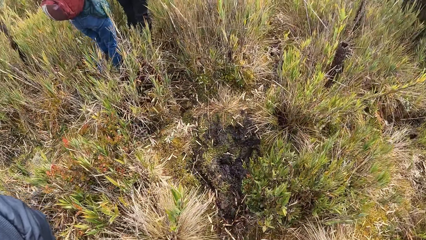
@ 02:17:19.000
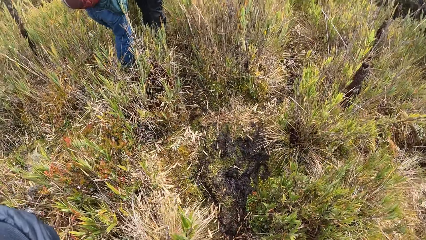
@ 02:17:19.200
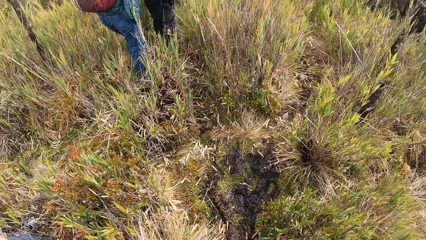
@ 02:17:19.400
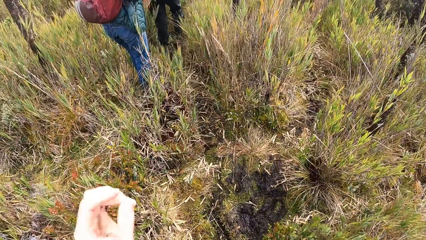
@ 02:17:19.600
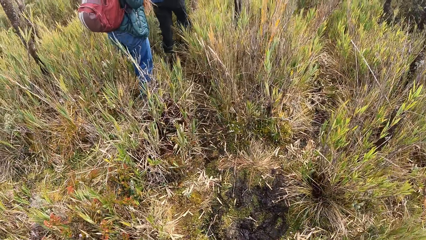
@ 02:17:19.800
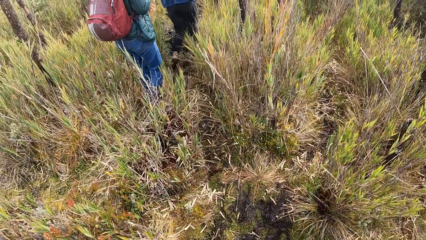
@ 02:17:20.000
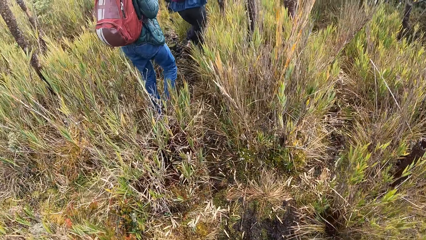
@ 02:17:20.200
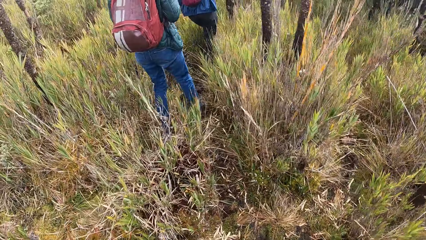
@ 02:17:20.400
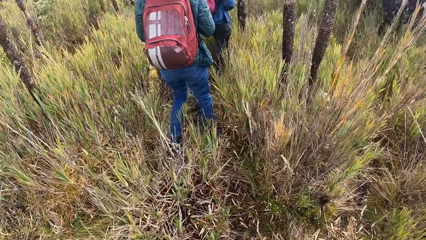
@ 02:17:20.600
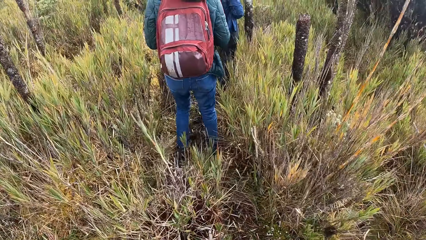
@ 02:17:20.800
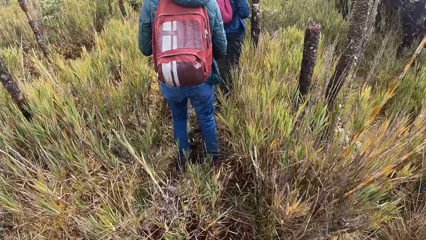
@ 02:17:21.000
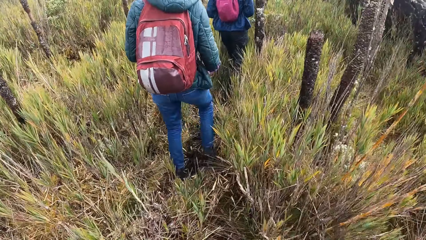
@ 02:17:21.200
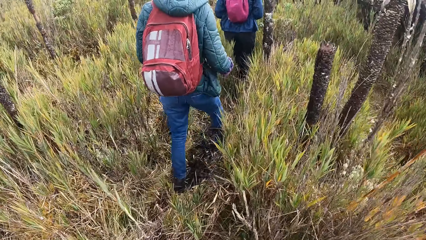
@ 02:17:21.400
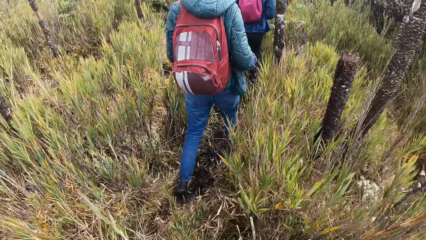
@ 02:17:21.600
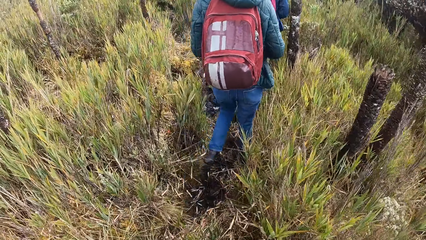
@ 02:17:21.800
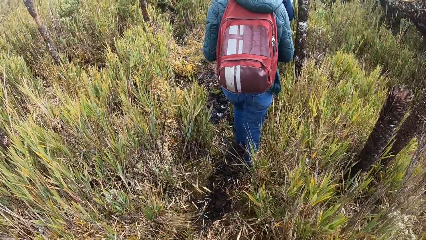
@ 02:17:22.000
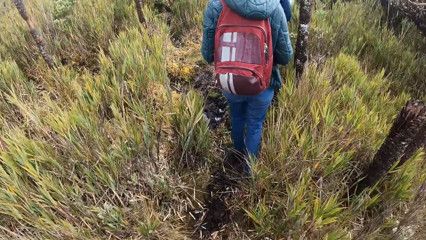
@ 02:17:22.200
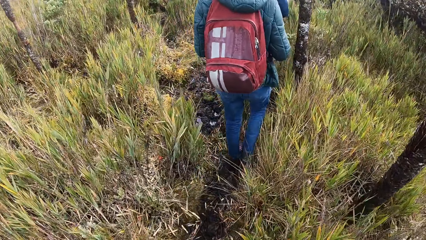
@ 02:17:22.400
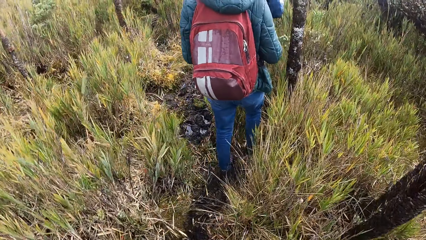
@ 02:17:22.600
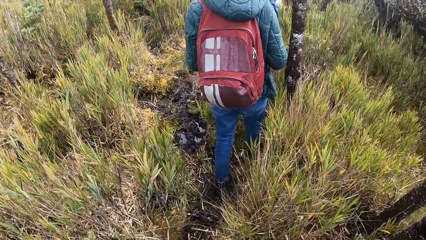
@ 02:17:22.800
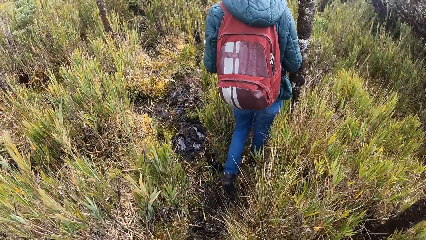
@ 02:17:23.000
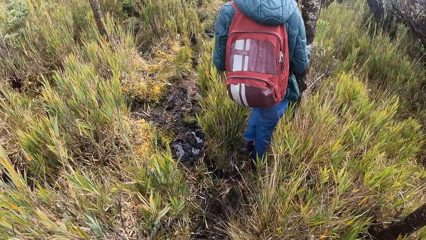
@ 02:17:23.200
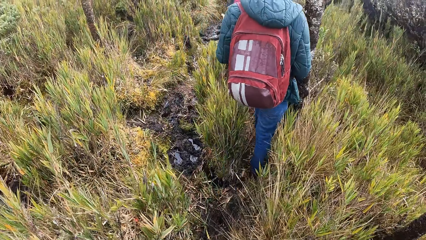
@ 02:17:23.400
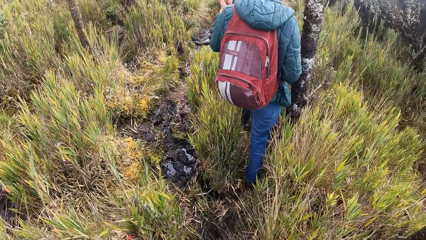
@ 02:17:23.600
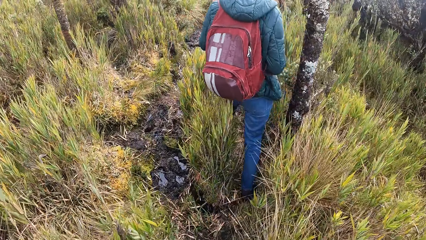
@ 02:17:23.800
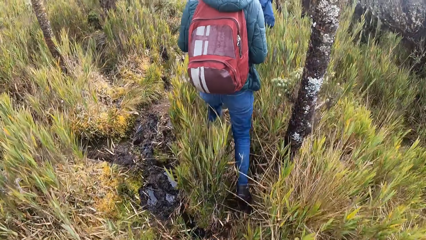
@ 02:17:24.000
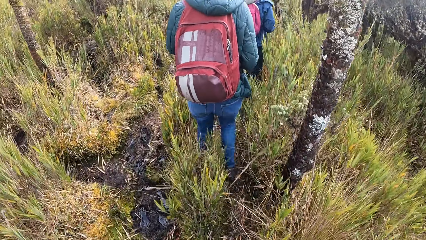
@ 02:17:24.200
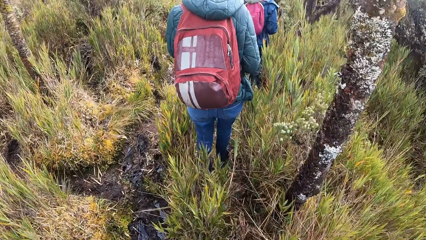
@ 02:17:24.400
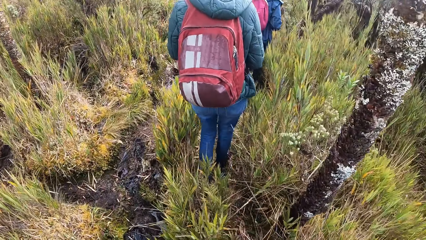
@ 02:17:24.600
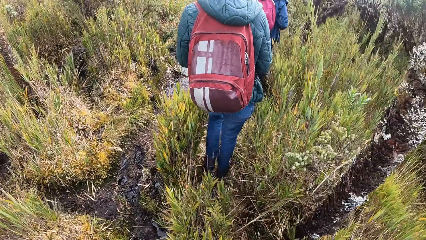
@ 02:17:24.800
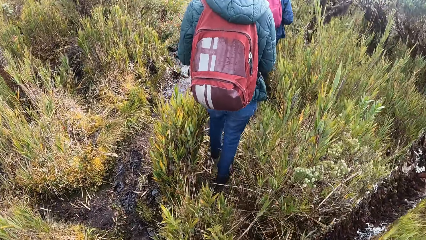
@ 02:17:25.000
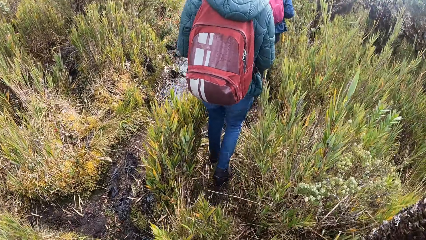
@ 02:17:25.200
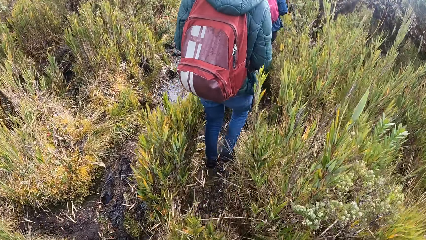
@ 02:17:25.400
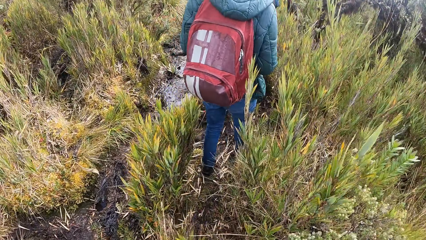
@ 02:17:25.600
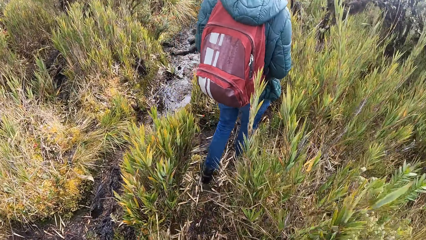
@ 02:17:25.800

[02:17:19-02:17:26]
The camera wearer lowers the left hand. They walk on the path.

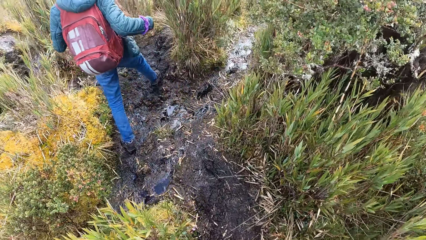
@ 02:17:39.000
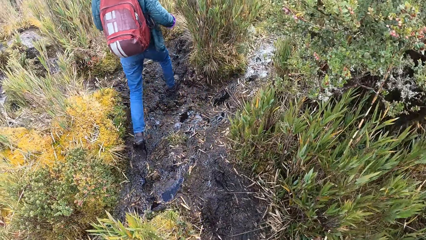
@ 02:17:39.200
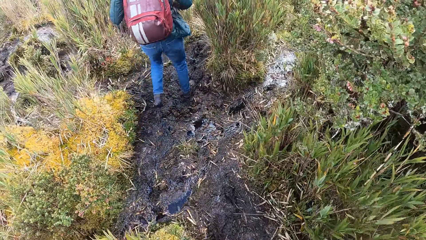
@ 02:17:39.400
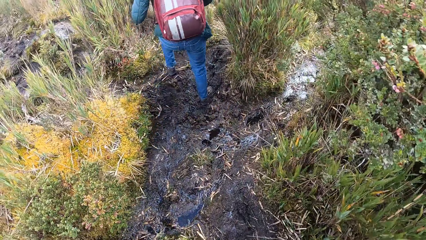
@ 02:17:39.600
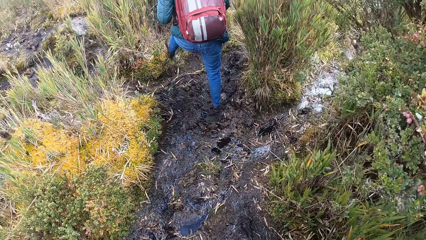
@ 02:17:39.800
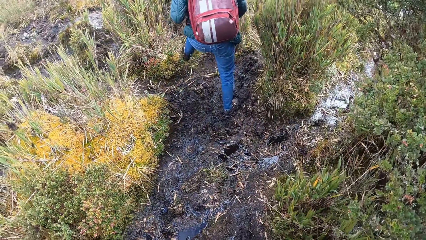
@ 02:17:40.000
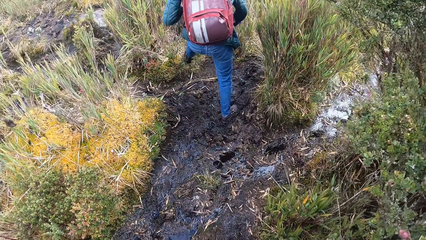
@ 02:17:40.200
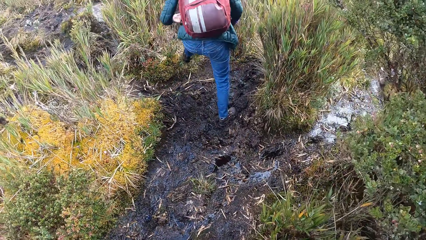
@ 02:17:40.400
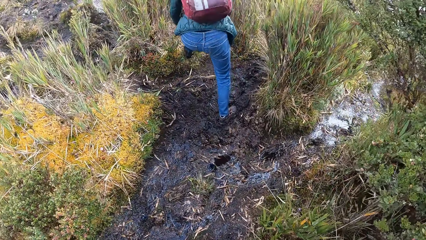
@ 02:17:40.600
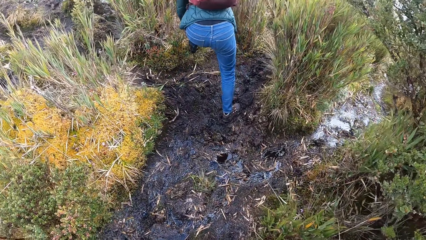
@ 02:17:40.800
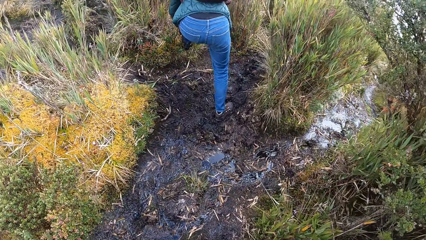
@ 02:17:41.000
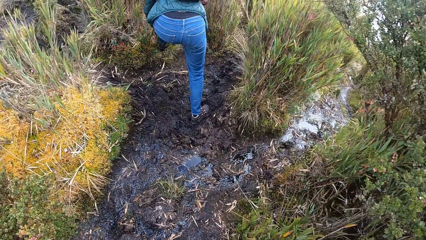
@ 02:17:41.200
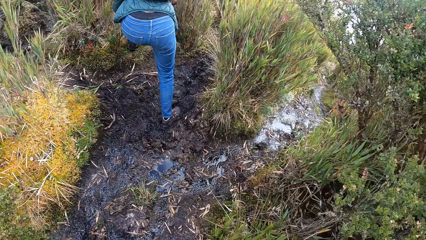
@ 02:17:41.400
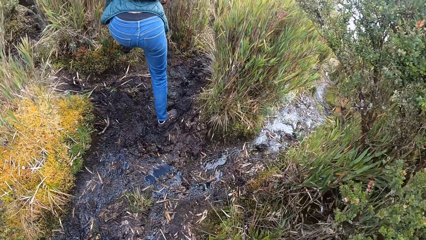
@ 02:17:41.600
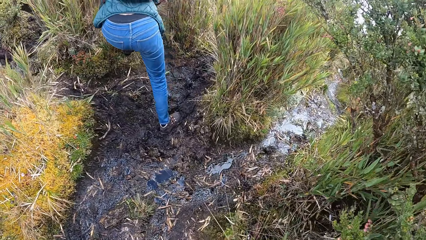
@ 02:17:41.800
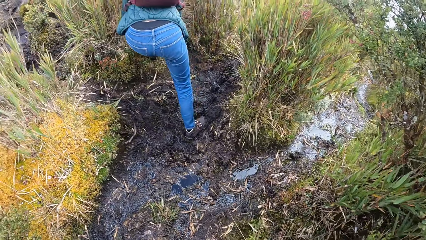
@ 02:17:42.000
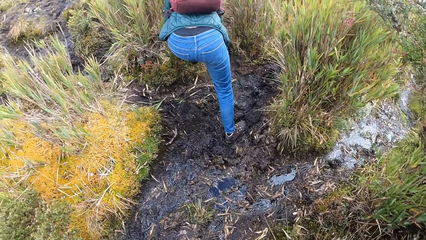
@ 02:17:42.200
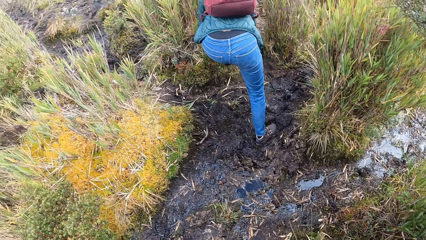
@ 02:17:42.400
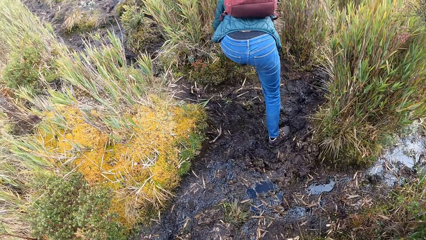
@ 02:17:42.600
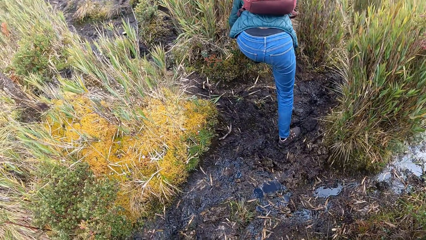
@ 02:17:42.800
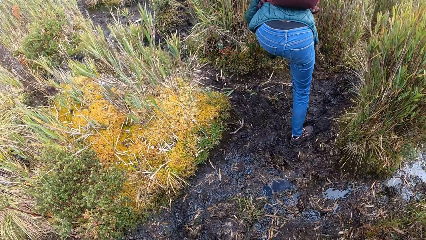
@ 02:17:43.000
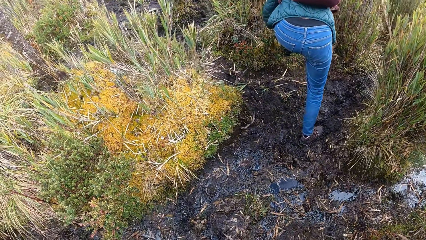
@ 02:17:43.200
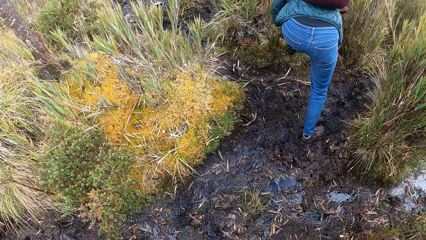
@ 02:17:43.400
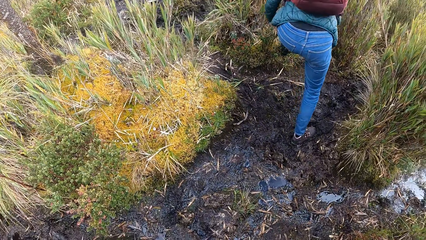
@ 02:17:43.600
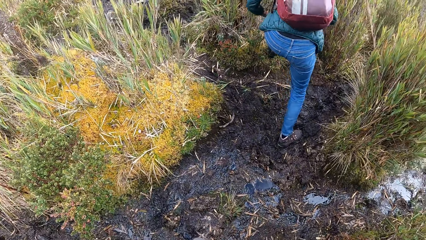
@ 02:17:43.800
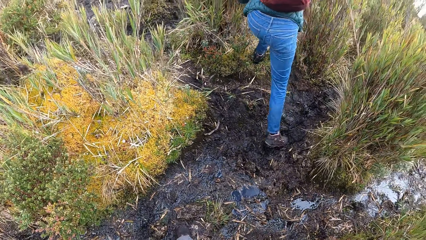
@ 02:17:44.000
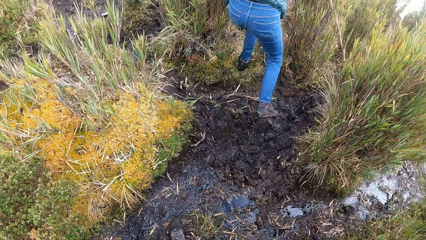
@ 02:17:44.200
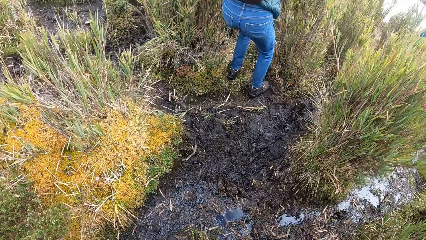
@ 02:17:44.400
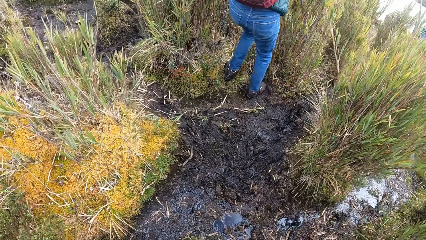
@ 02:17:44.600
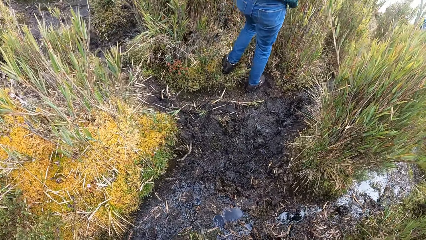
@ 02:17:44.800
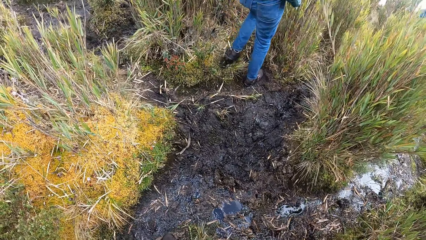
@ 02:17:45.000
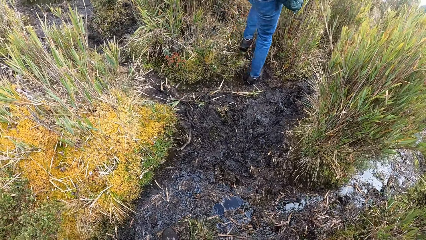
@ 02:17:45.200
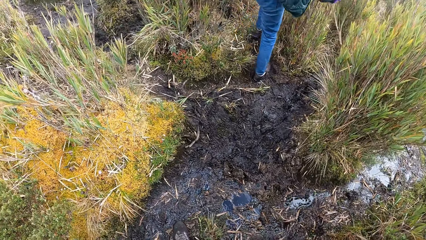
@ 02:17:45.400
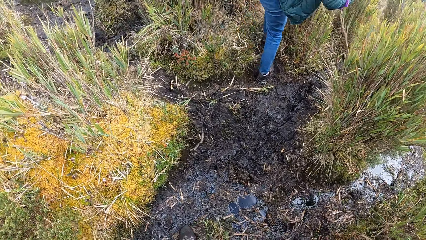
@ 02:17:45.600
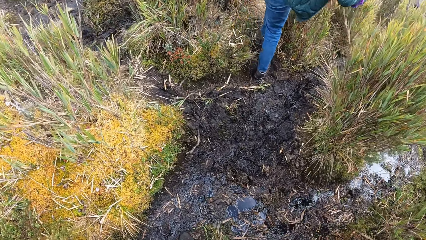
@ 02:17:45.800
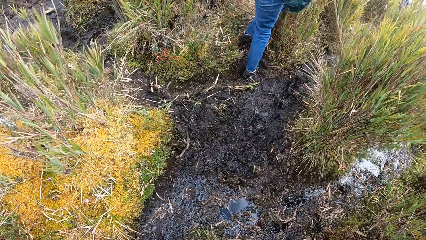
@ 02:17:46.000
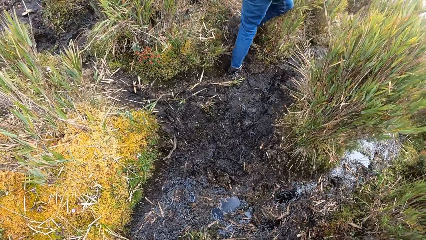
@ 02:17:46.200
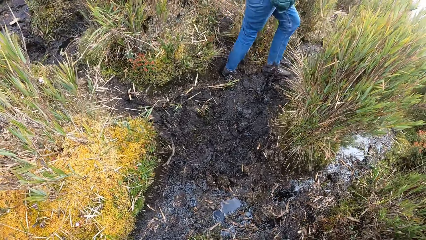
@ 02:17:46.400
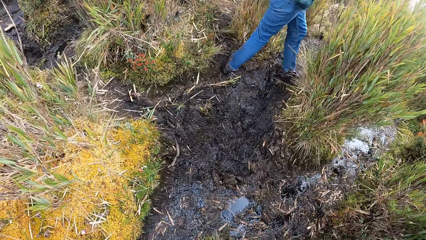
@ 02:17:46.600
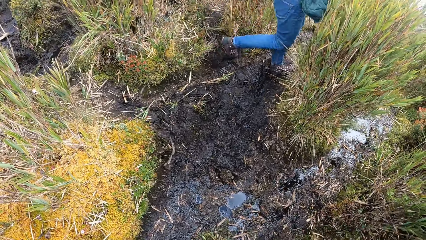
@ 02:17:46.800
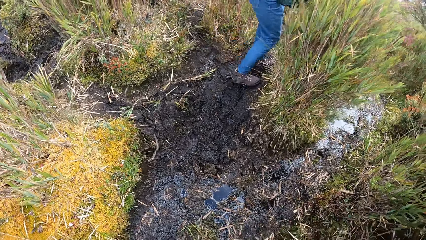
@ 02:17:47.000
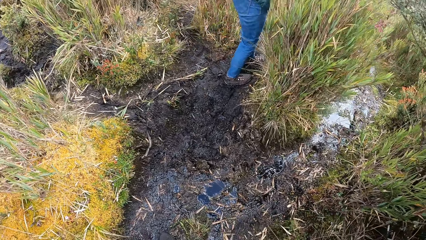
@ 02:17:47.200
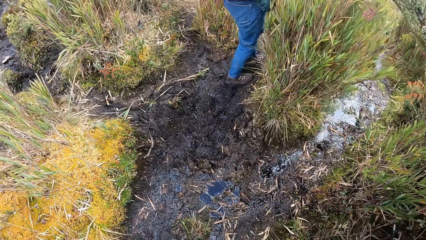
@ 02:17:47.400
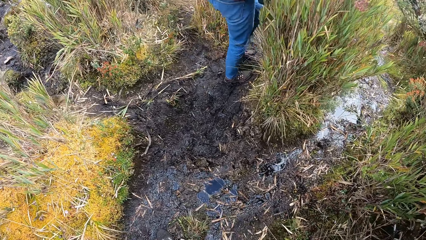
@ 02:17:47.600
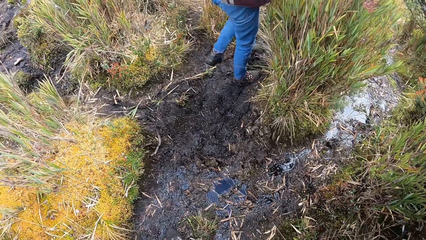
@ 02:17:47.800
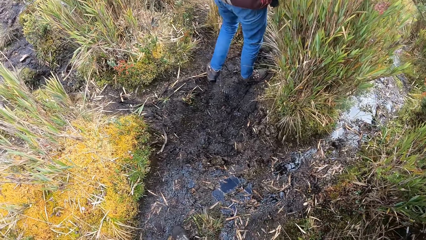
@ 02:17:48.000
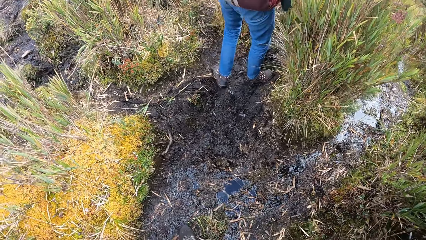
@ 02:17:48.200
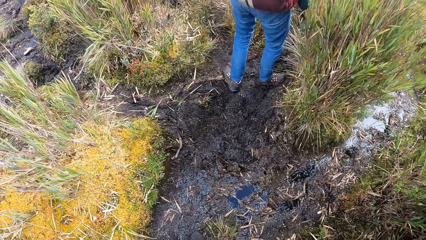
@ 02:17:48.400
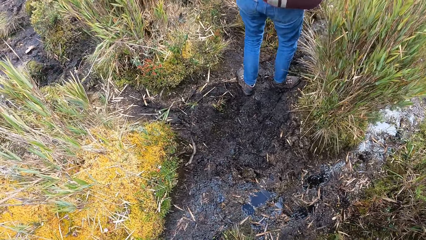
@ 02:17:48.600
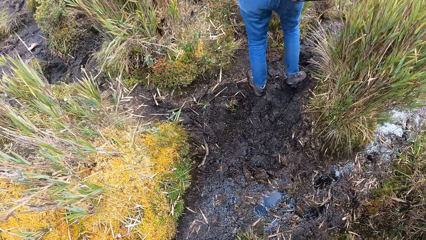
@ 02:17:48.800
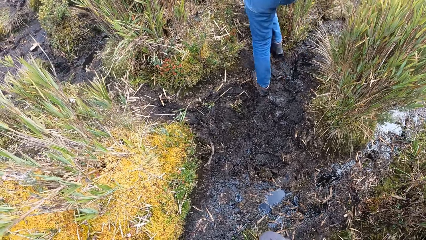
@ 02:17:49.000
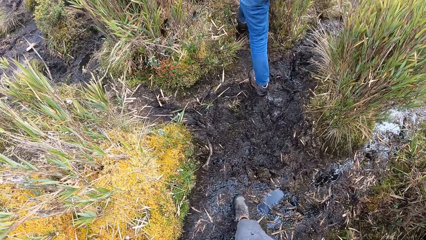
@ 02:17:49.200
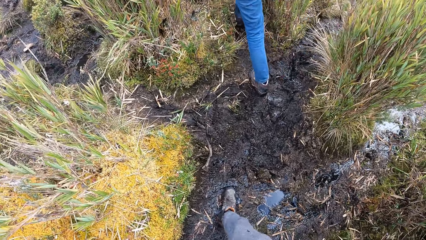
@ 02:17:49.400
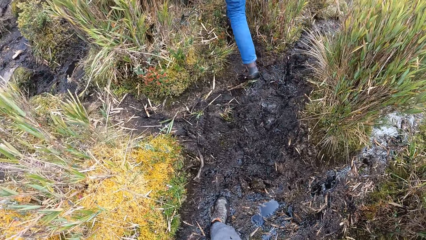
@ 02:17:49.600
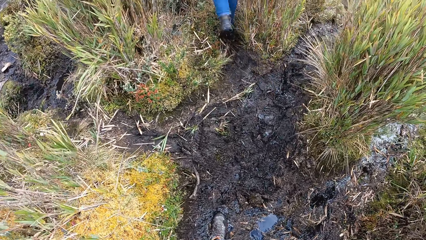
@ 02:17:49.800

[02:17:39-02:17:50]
The woman laces her left boot with both hands.
